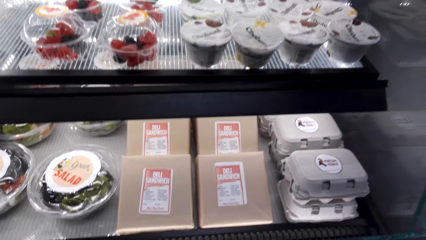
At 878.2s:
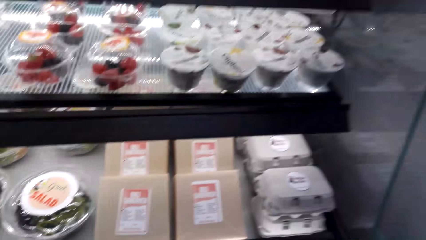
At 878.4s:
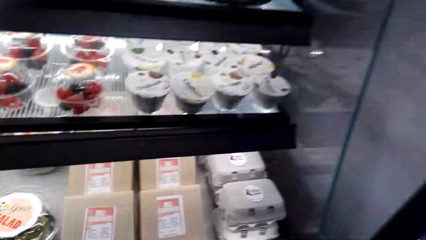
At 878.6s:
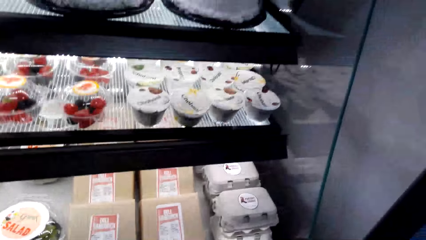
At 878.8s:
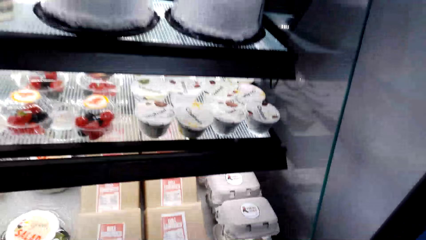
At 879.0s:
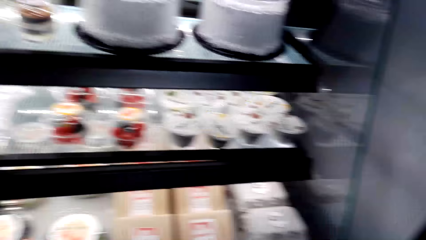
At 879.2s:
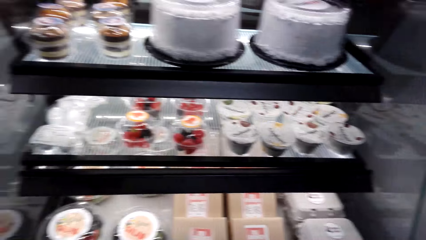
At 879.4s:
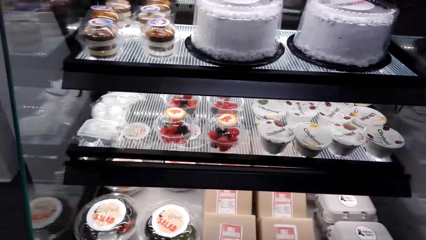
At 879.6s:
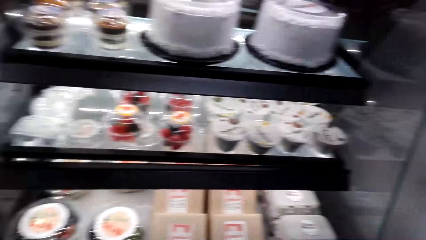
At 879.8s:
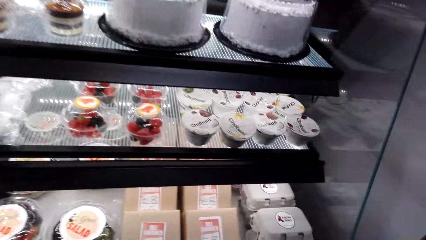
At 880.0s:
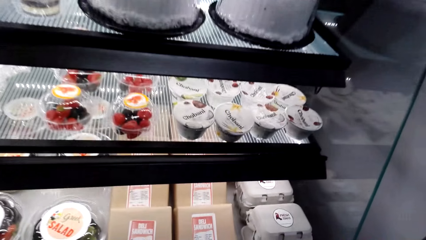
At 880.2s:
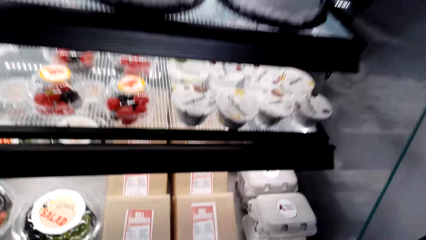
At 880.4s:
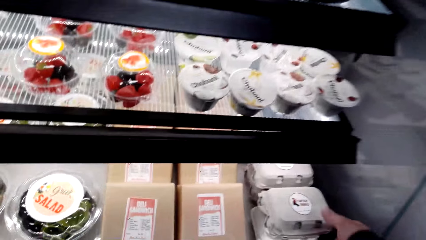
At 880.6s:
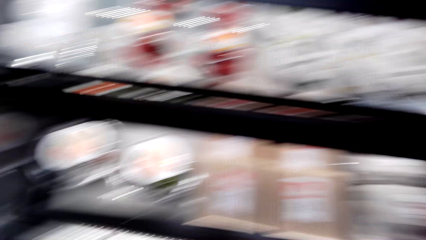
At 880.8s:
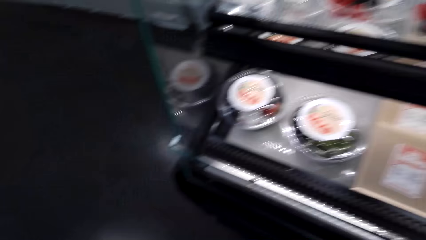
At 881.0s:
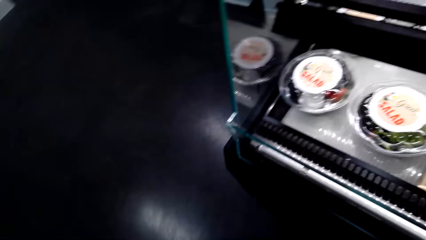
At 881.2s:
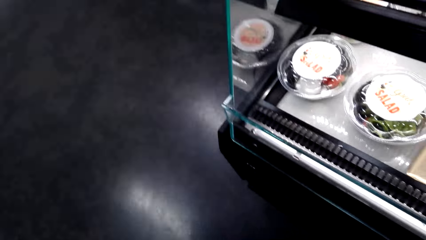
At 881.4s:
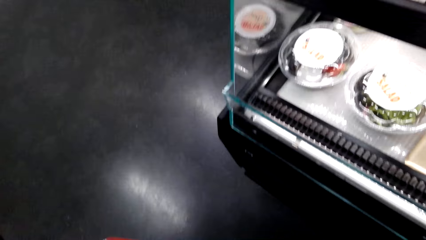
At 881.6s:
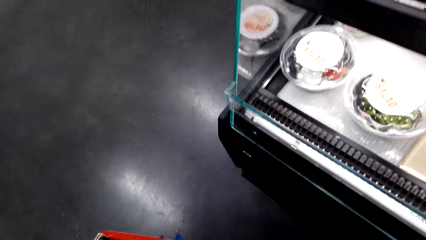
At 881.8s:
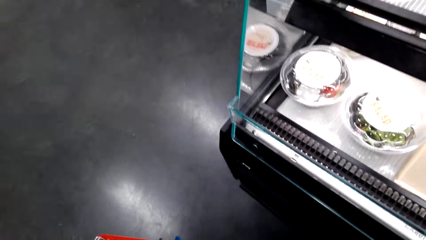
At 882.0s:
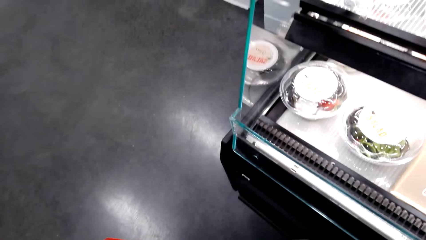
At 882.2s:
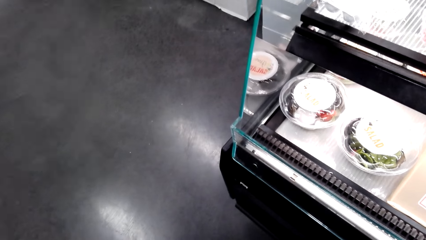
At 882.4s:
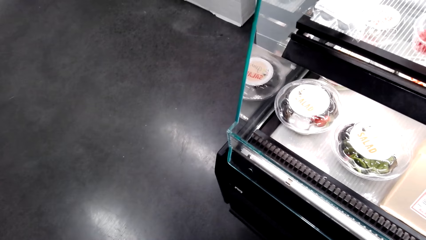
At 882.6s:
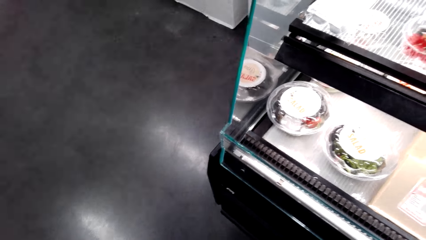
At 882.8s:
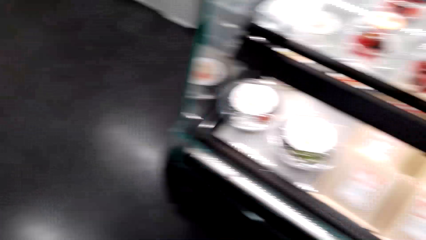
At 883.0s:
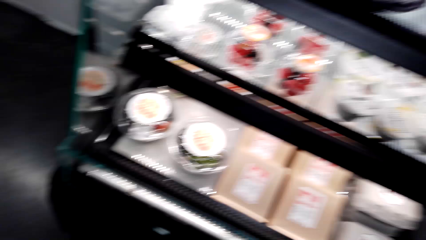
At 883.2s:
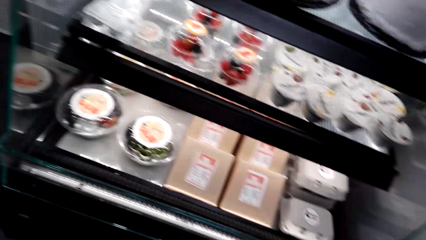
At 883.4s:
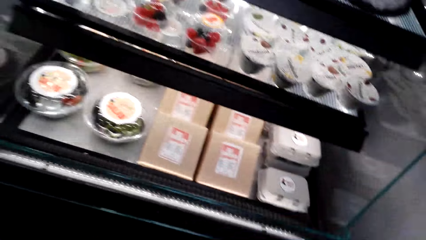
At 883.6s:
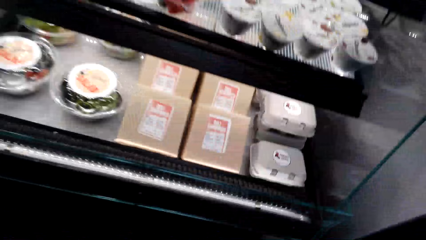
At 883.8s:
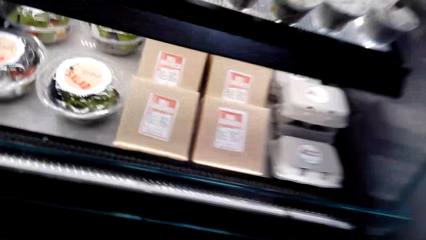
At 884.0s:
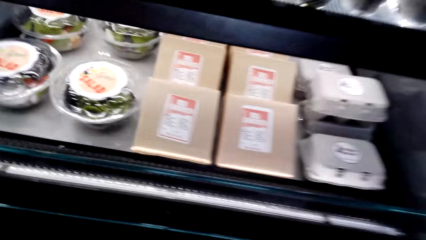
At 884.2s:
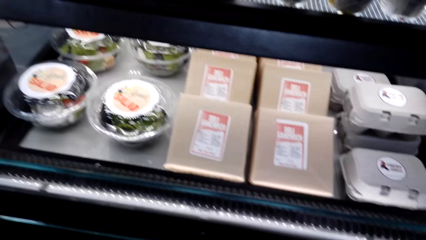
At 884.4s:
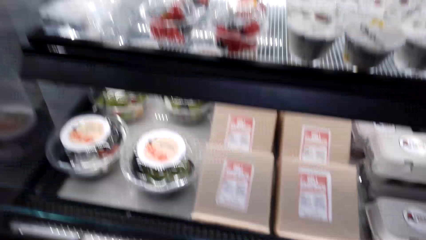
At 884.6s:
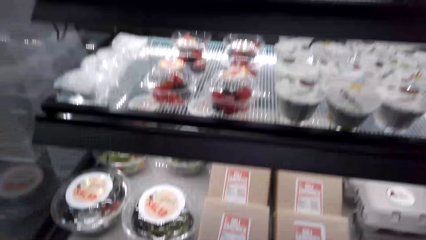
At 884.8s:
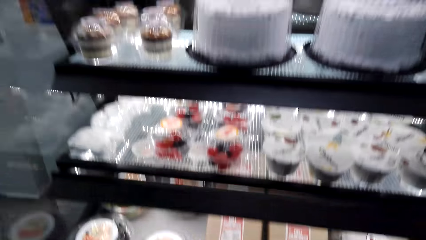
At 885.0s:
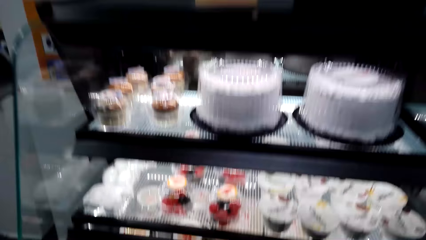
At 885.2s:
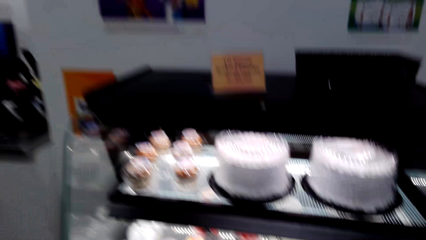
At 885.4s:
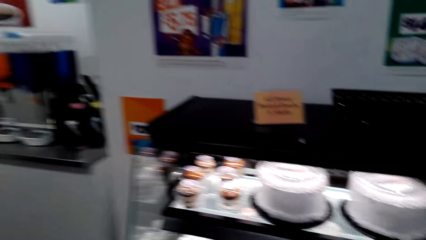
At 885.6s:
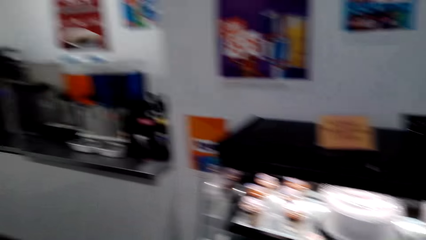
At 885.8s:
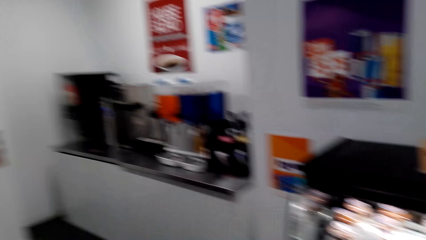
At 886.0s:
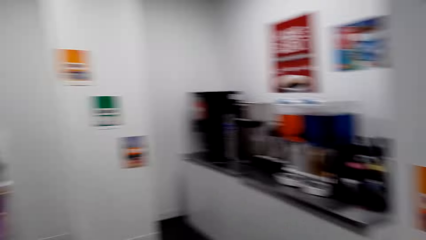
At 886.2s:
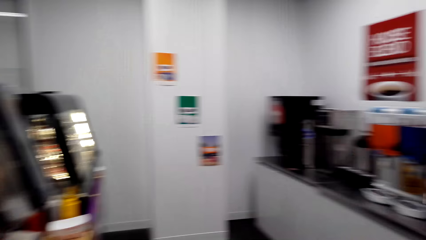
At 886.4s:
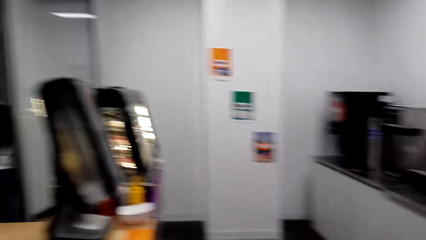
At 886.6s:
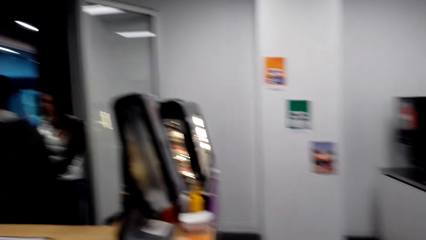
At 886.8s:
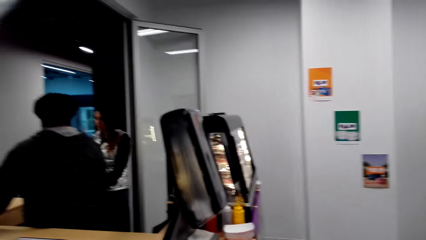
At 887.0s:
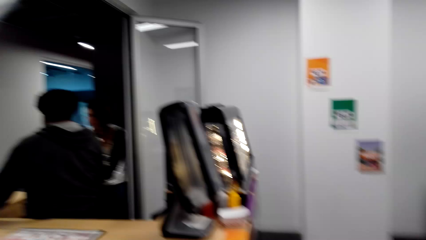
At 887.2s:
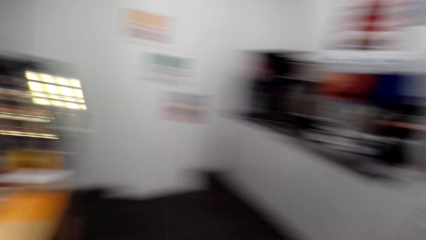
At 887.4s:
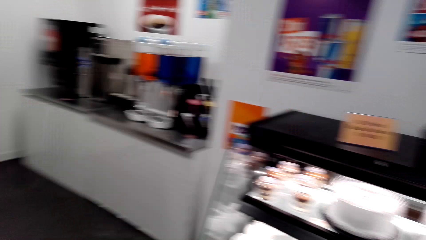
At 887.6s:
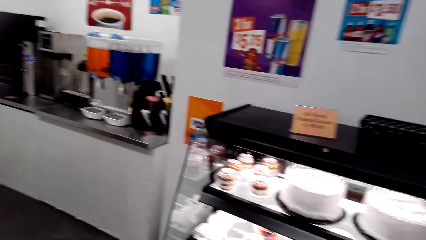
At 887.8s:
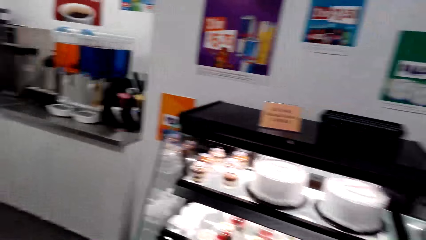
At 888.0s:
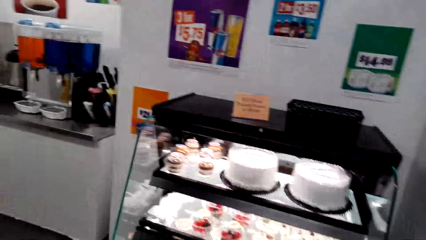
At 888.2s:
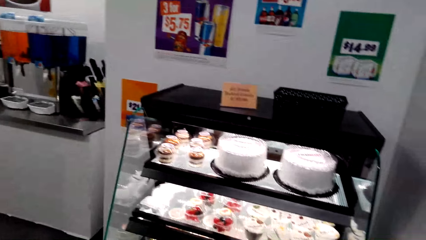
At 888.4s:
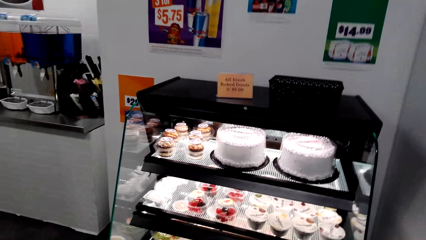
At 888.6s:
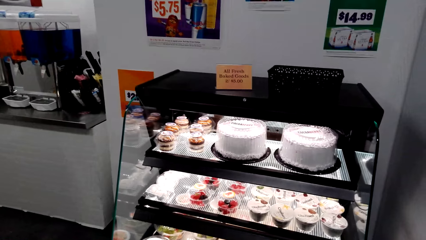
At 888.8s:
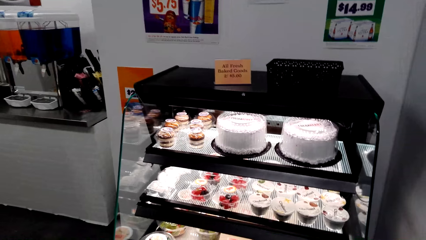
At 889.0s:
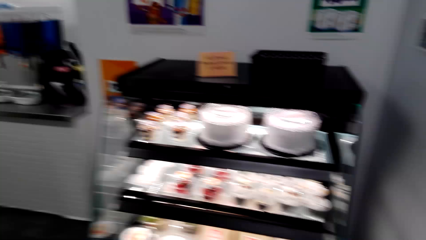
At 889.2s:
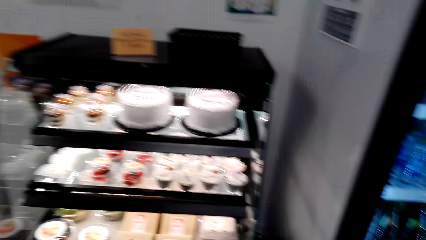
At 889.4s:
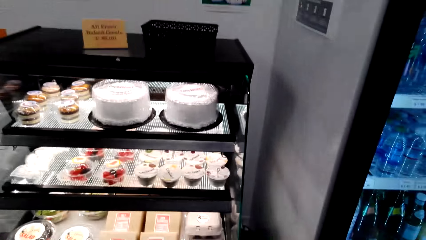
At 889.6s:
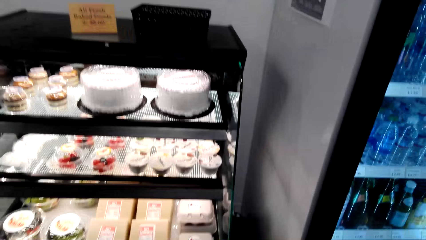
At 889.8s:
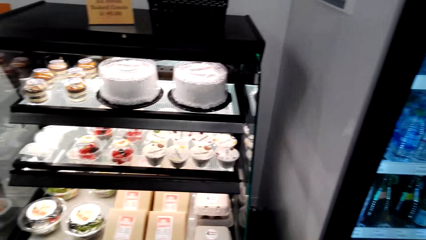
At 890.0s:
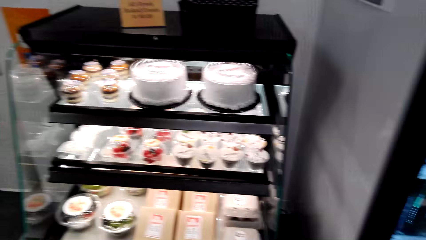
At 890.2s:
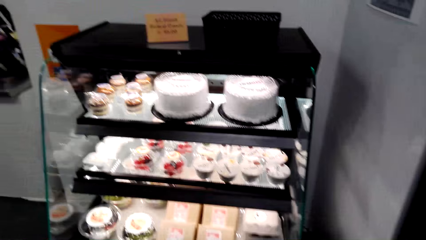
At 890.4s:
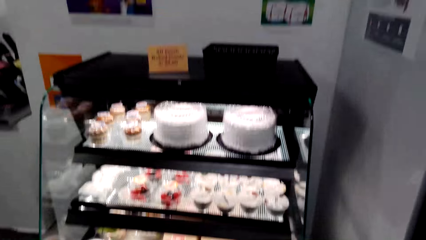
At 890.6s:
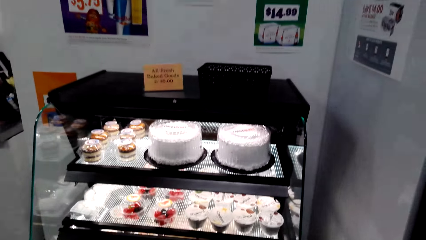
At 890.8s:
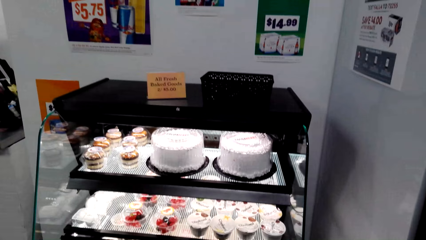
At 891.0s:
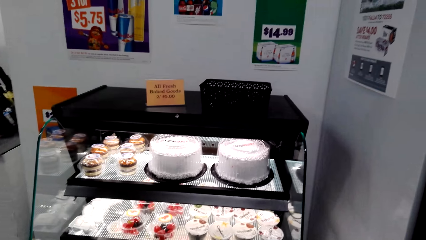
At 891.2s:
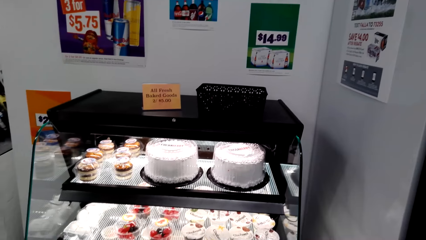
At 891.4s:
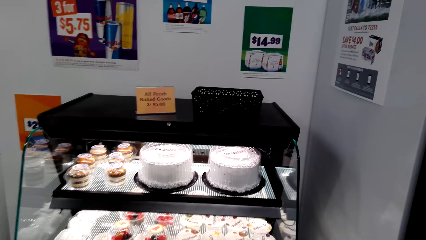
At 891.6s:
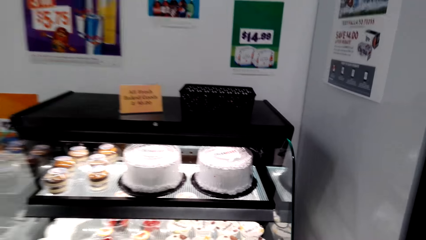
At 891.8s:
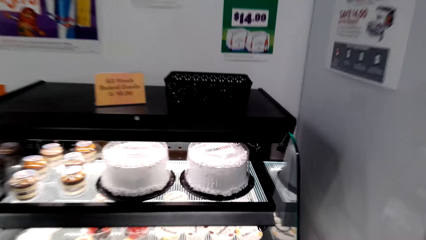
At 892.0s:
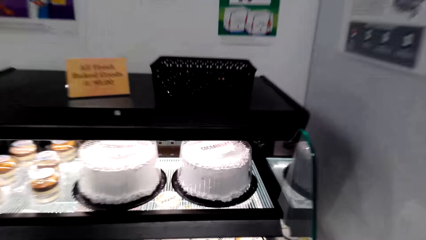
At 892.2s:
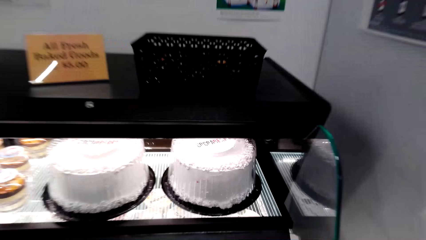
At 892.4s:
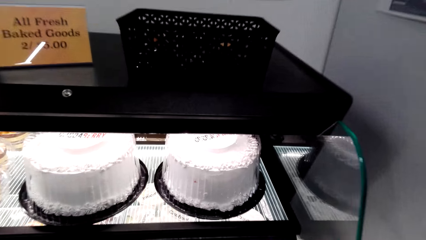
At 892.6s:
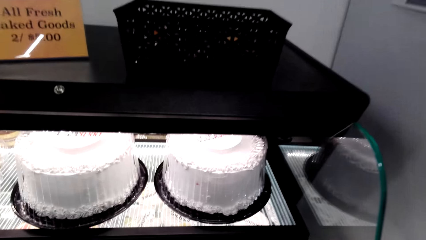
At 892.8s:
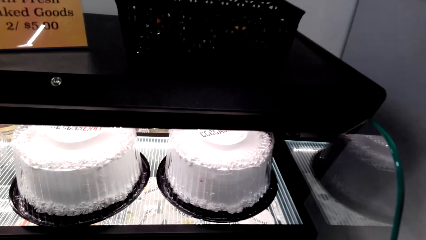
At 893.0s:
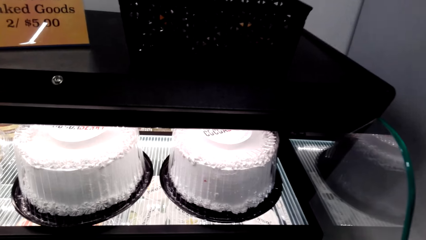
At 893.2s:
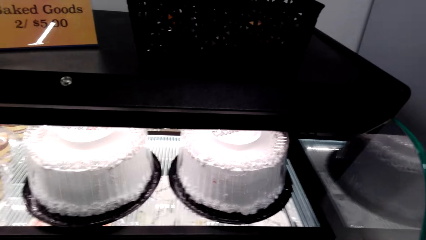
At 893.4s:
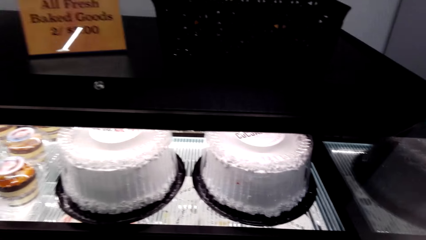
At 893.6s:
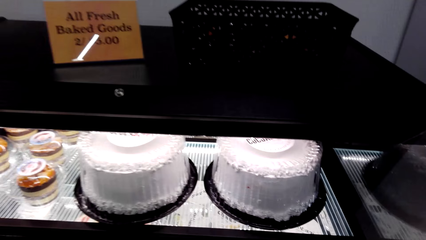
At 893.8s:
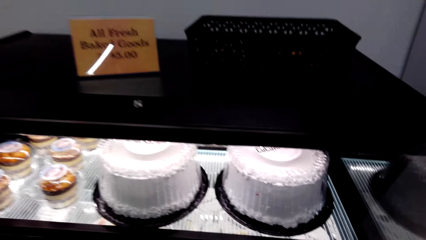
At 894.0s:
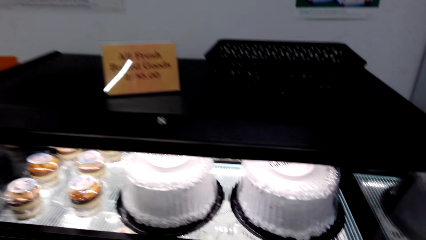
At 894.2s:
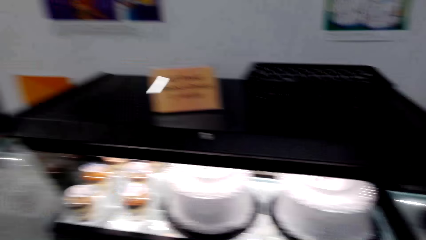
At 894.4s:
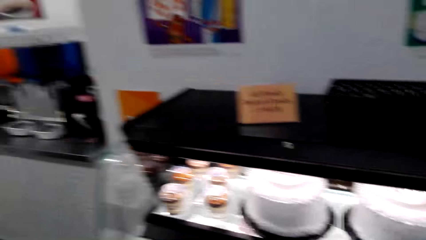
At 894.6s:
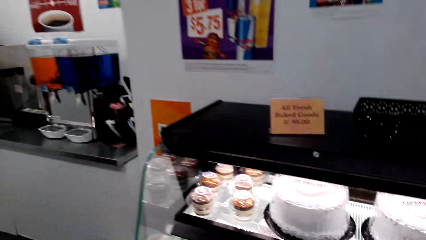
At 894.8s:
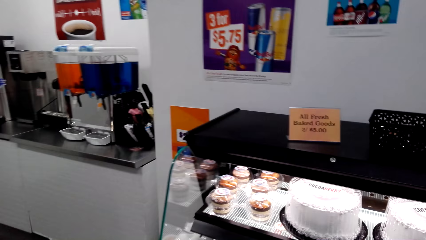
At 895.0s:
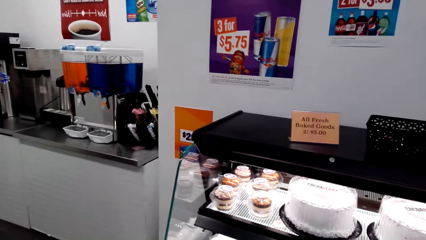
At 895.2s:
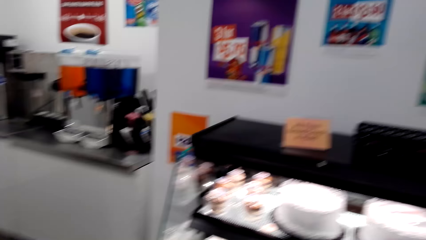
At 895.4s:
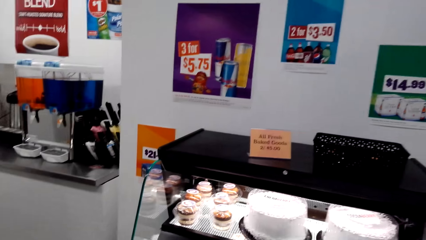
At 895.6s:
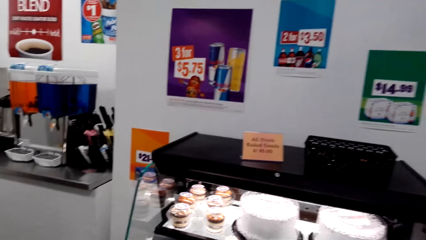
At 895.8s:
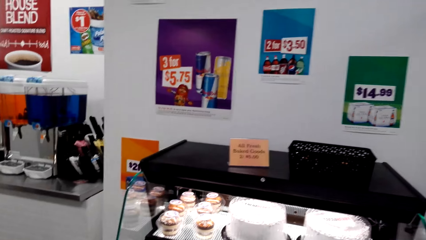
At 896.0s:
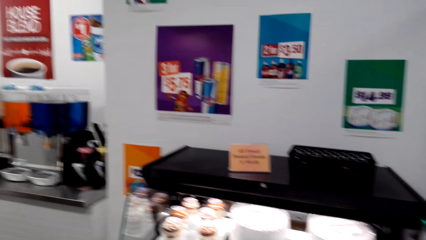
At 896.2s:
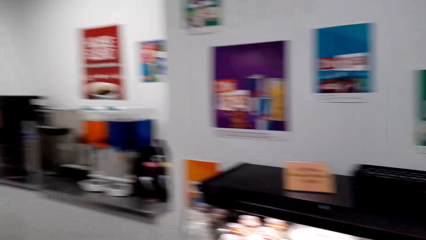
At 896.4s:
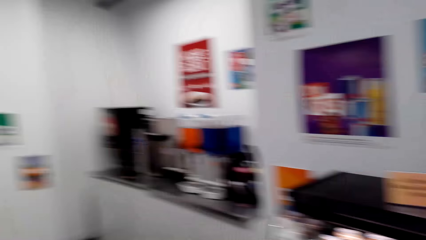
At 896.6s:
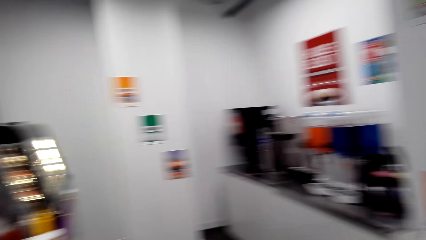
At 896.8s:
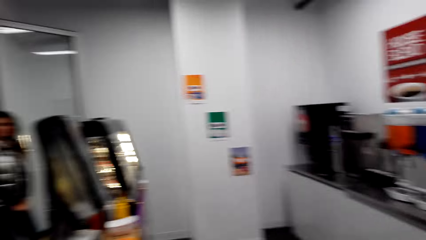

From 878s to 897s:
The camera wearer talks in the store. They look around. They look at the cakes on display. They move in the store.
